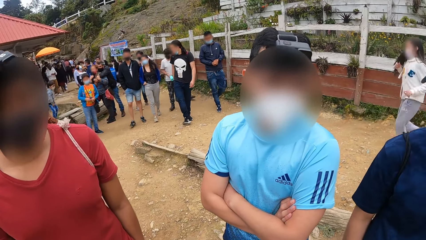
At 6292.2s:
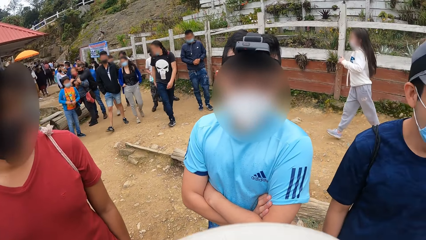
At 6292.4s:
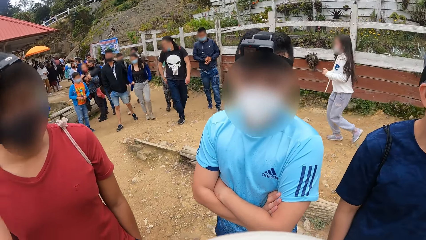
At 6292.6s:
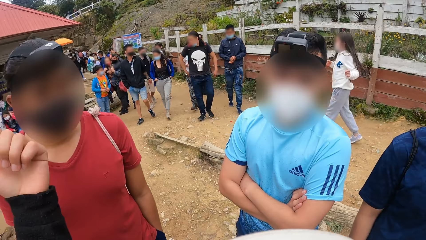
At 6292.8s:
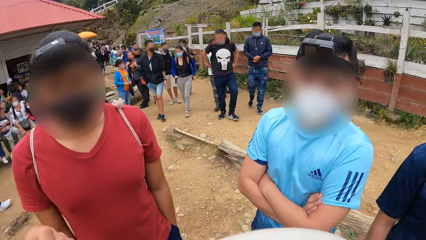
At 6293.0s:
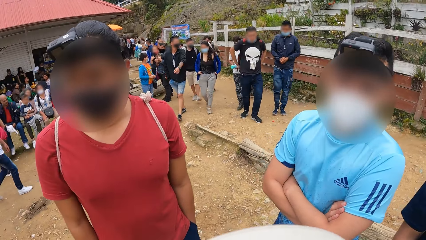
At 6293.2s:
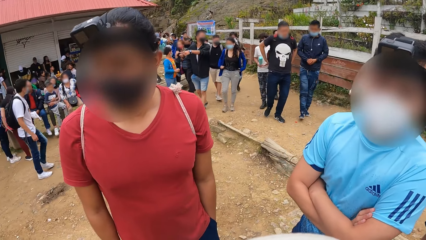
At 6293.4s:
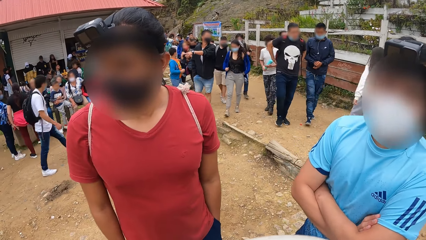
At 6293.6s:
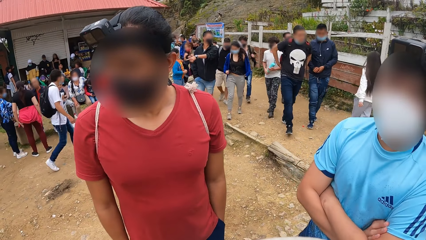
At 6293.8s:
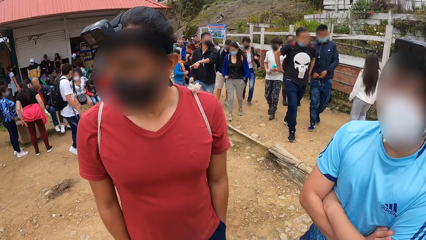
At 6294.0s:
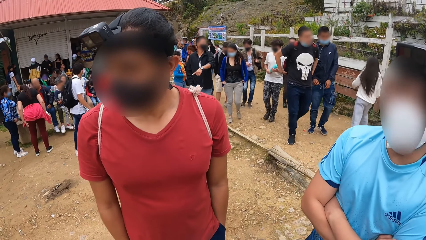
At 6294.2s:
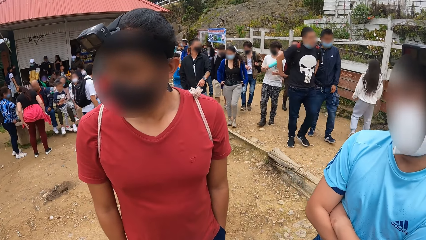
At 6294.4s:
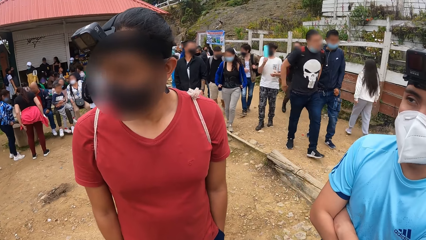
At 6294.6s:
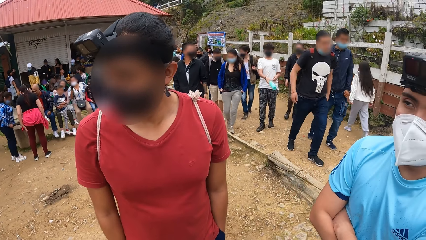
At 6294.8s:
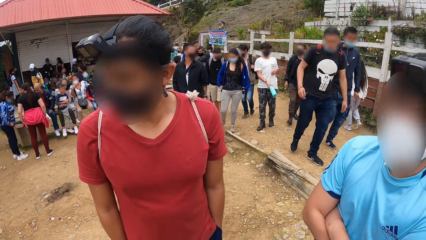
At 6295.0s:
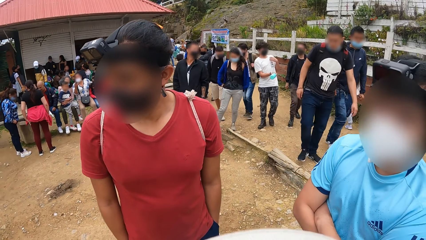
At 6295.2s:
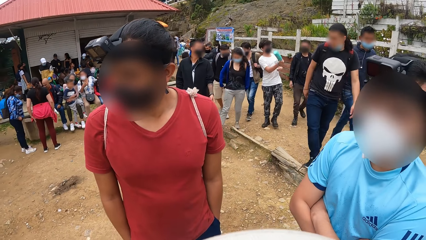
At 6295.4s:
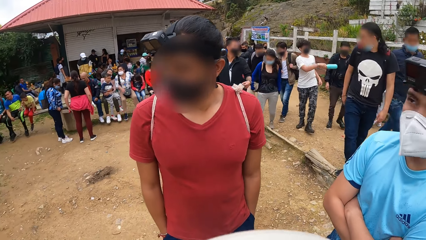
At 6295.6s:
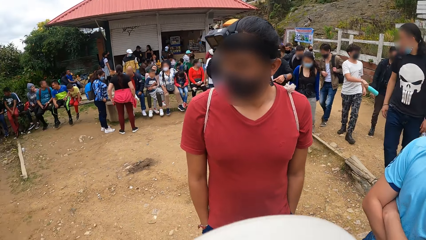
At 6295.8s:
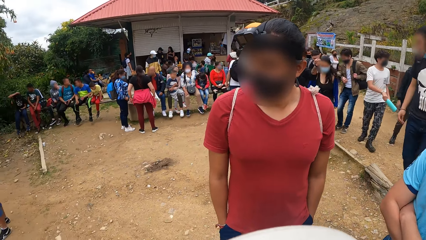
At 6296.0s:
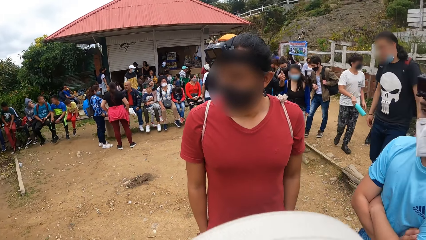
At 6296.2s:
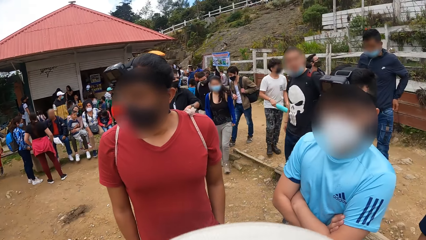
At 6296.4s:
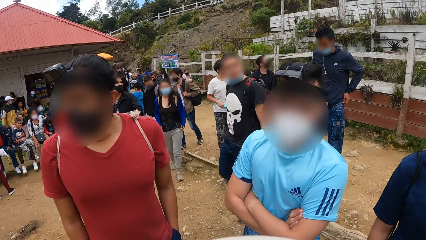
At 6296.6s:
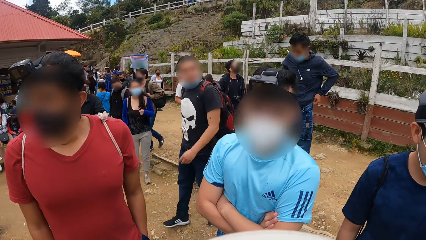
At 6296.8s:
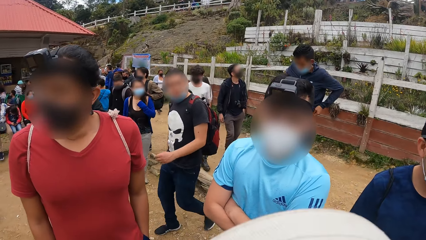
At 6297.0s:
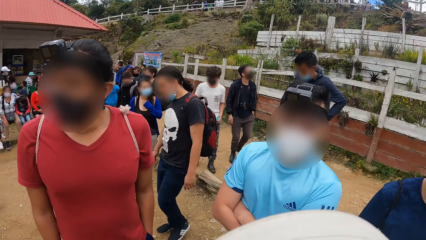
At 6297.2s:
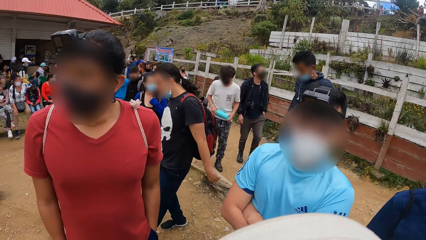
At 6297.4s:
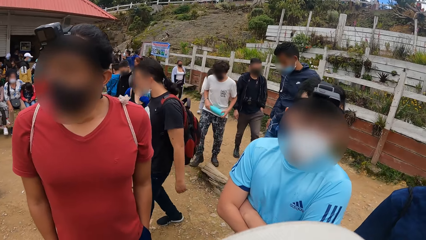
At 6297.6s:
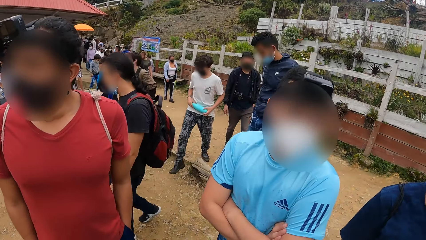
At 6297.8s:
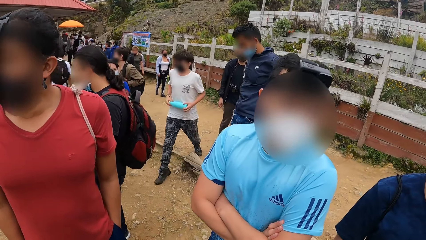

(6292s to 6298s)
The camera wearer interacts with three persons.

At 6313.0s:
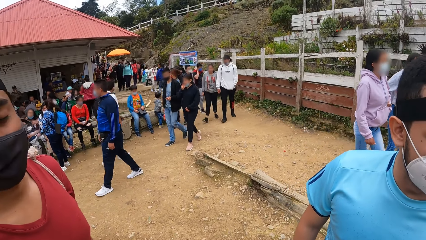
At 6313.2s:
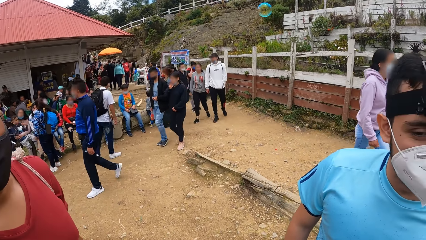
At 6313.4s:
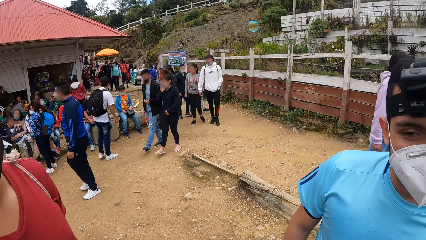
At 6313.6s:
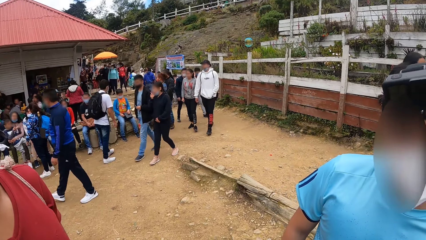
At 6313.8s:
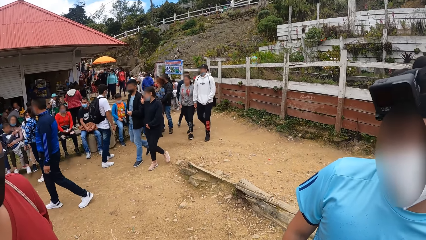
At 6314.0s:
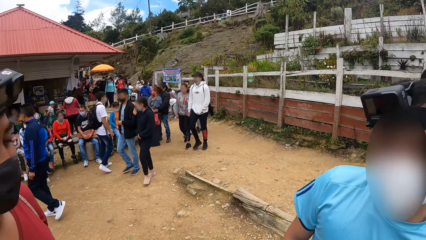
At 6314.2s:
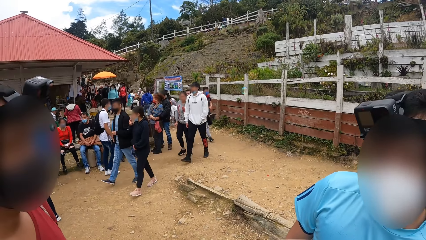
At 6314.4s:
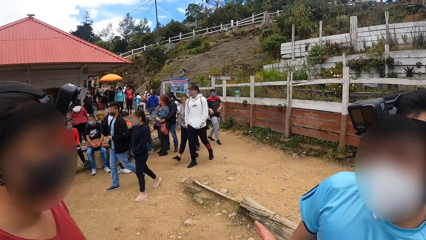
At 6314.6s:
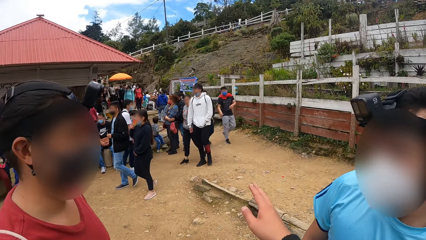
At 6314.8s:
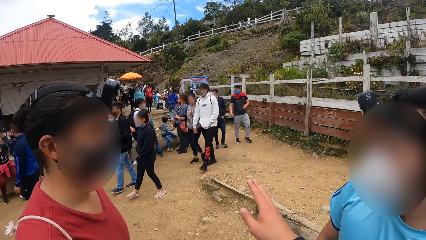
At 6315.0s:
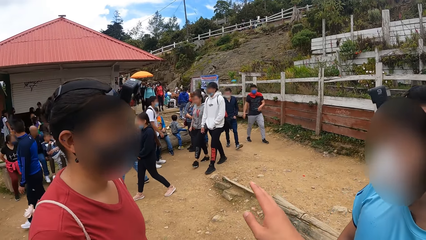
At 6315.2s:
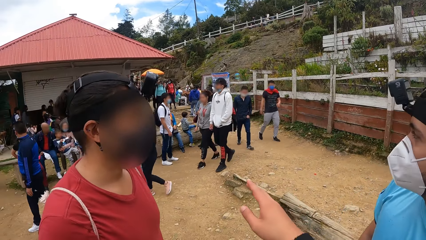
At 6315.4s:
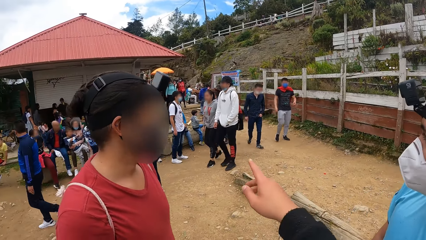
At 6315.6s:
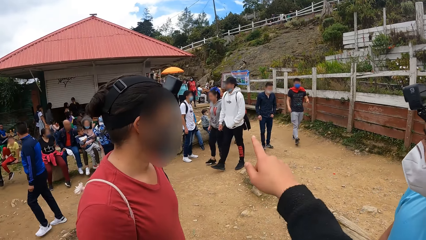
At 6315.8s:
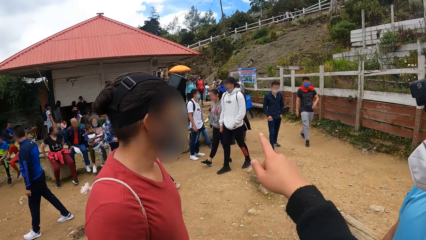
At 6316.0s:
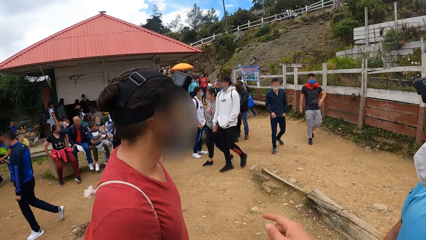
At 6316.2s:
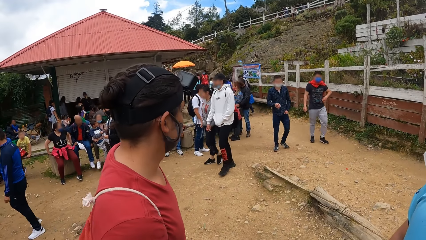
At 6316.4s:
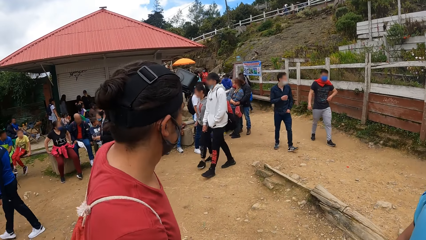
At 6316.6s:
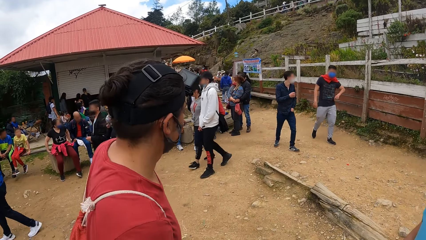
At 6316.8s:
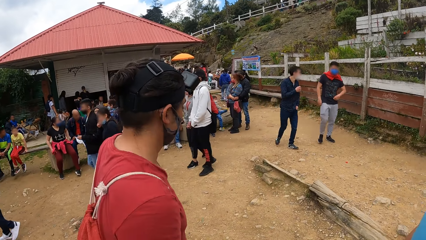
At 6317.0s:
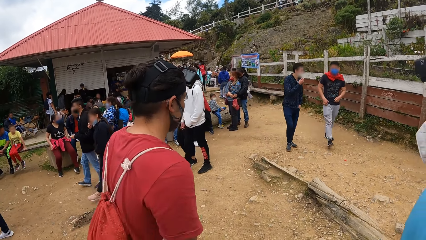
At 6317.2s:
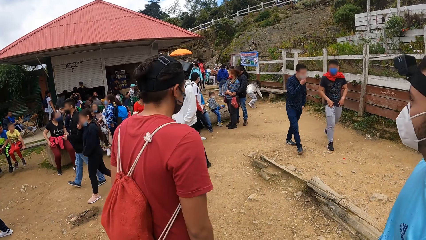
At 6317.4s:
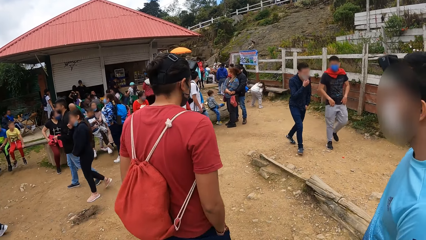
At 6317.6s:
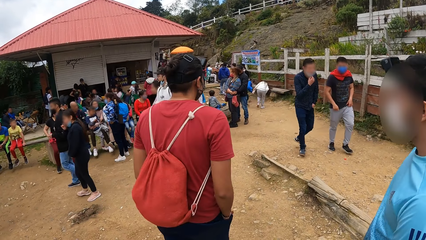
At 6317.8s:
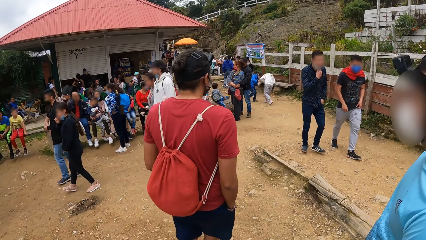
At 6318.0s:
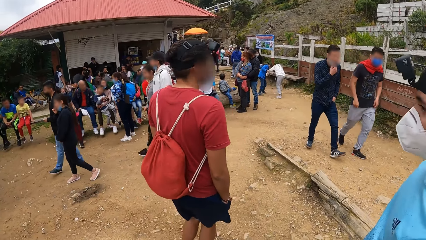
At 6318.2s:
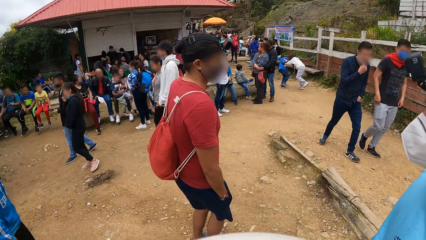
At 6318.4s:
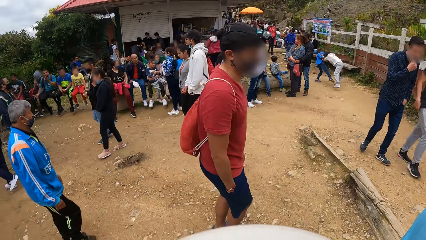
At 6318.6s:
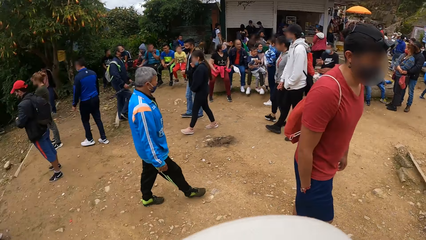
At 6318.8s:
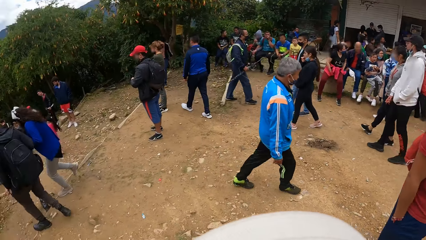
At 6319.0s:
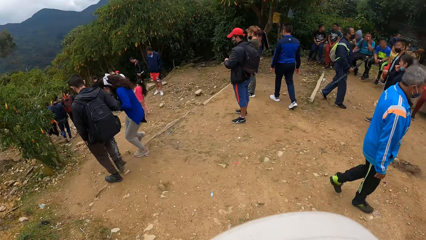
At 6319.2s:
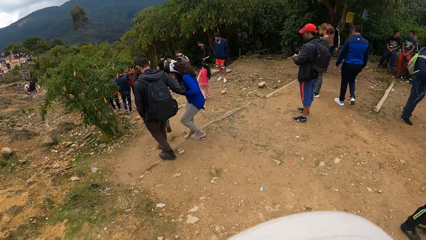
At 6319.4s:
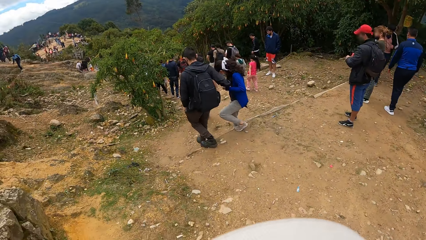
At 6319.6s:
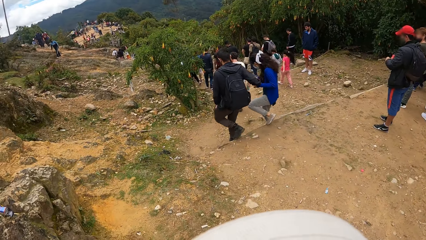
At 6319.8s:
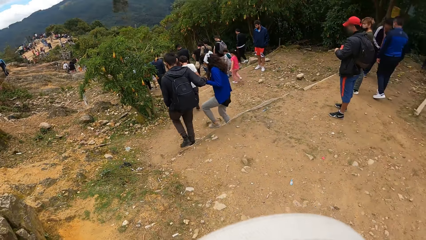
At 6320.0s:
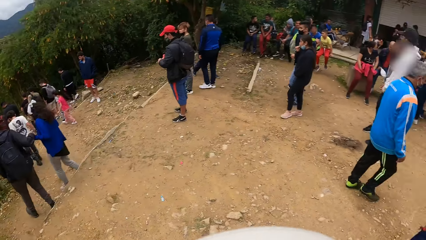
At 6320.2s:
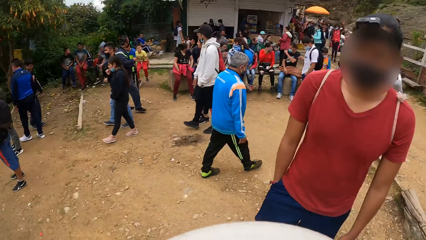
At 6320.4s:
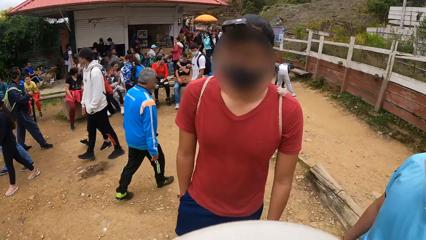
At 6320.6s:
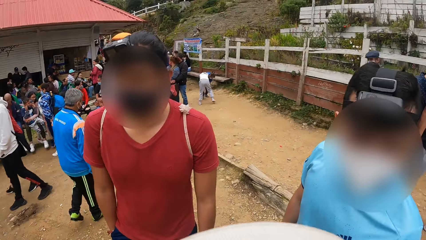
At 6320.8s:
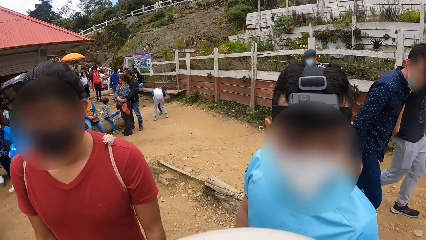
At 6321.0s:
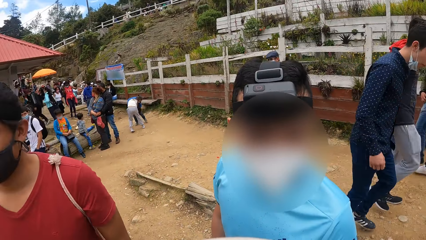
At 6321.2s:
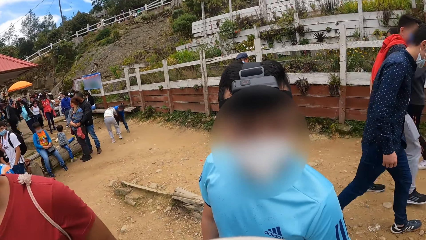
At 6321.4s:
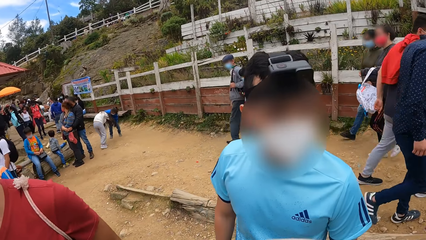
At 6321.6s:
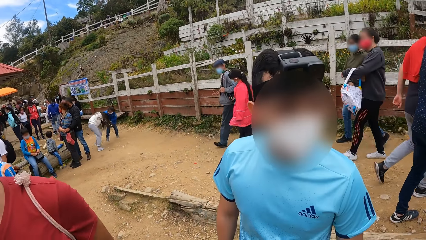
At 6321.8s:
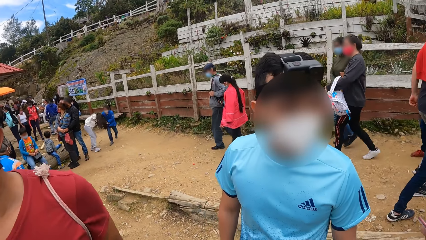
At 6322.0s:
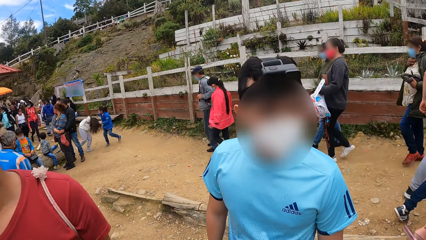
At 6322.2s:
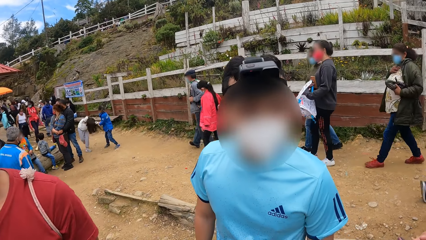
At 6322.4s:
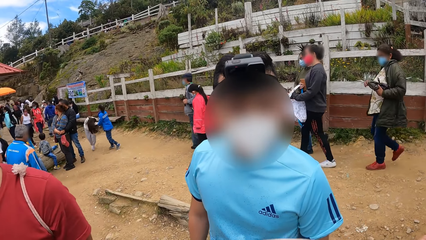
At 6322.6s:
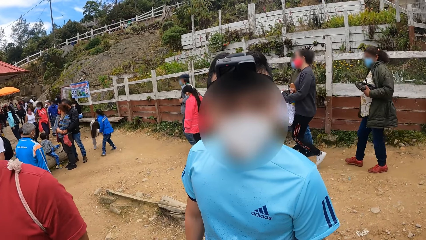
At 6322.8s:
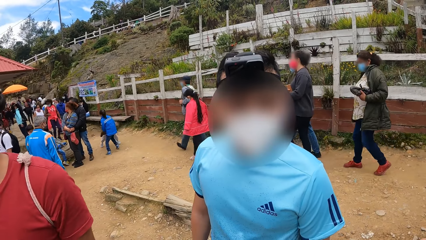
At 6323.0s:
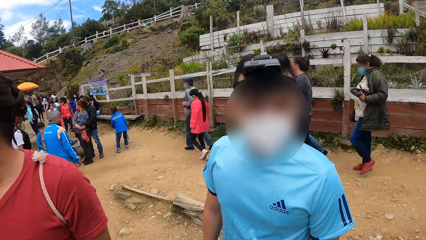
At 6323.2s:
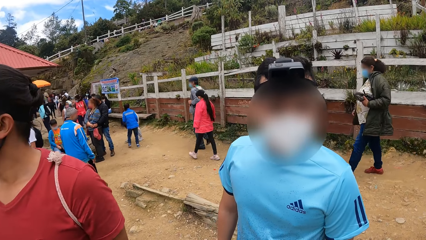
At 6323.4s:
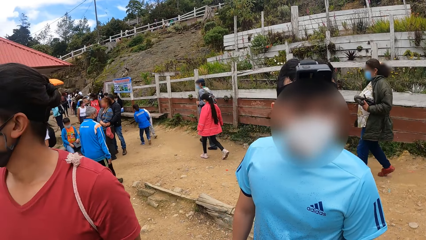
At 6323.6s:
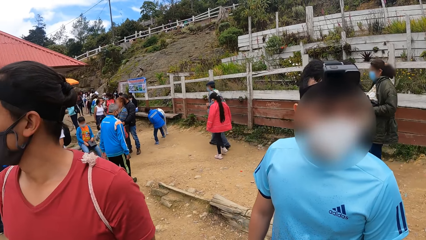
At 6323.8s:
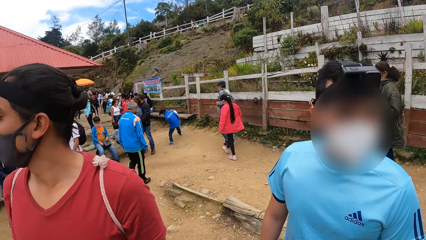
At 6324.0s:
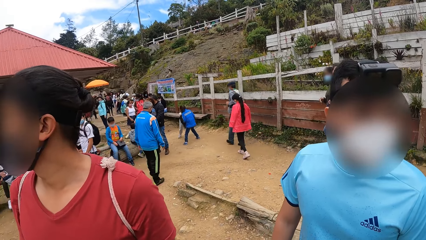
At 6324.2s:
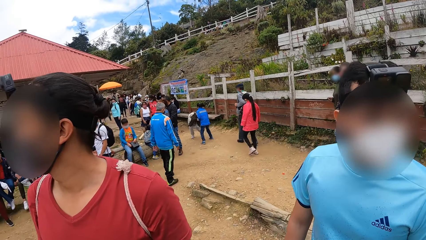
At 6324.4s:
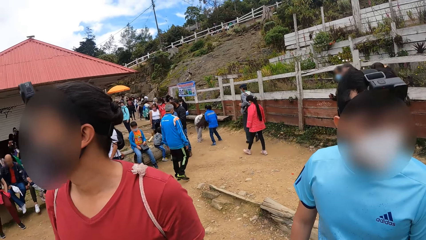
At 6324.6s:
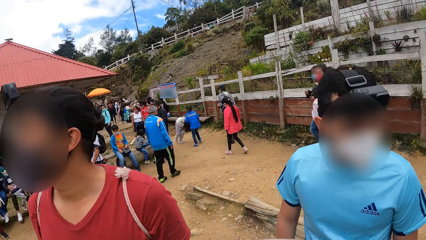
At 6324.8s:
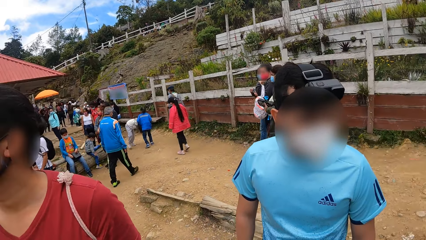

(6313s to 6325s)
The camera wearer points forward. A person walks away from the camera wearer and two other persons. The camera wearer looks around. Another person interacts with the camera wearer.
